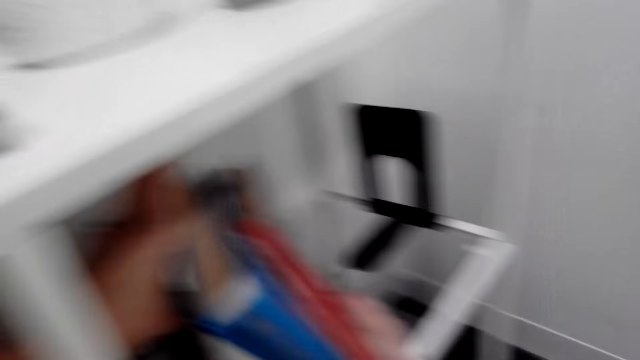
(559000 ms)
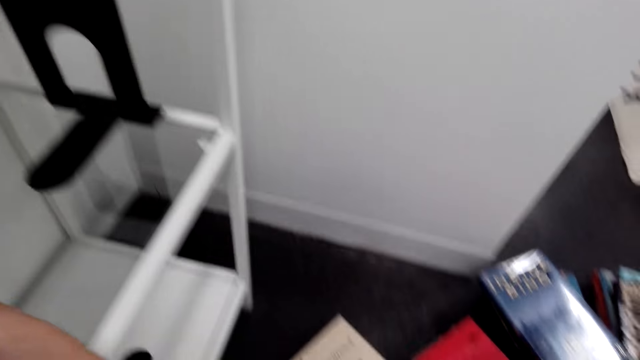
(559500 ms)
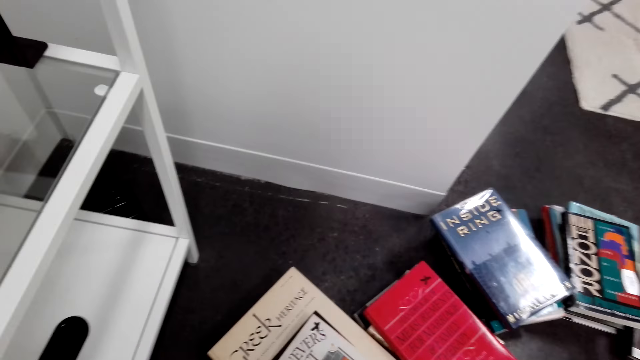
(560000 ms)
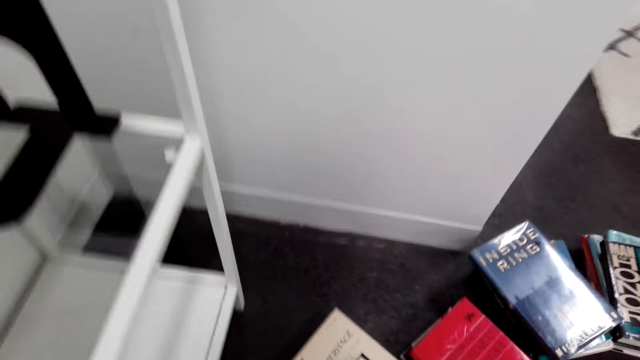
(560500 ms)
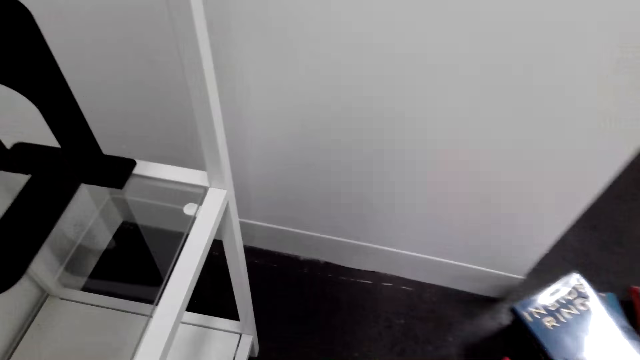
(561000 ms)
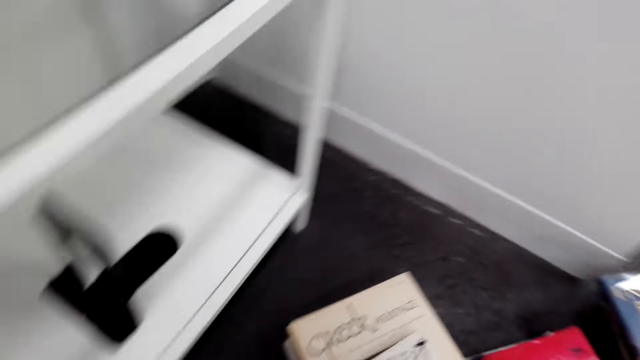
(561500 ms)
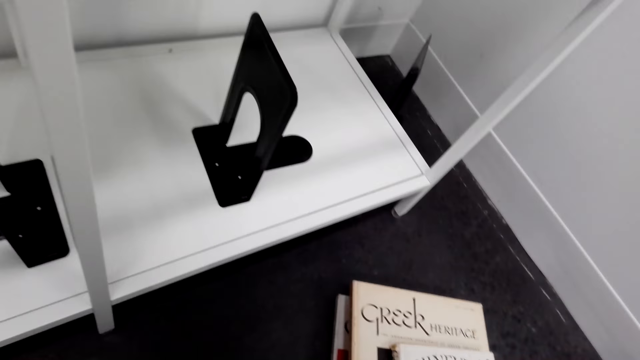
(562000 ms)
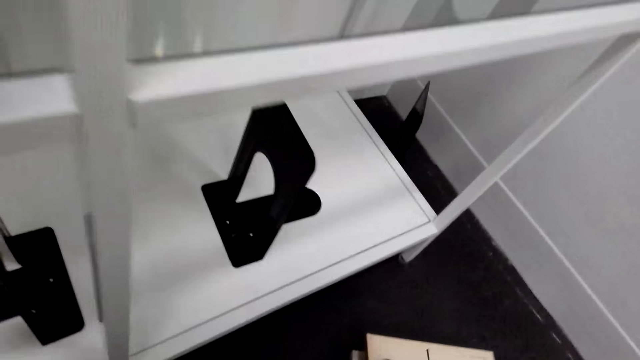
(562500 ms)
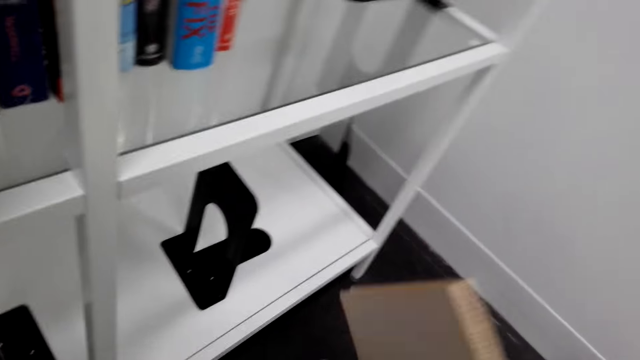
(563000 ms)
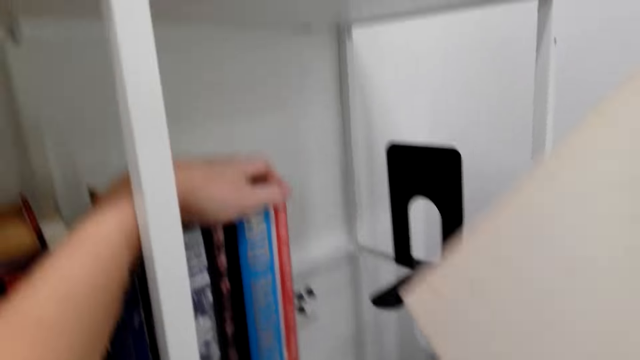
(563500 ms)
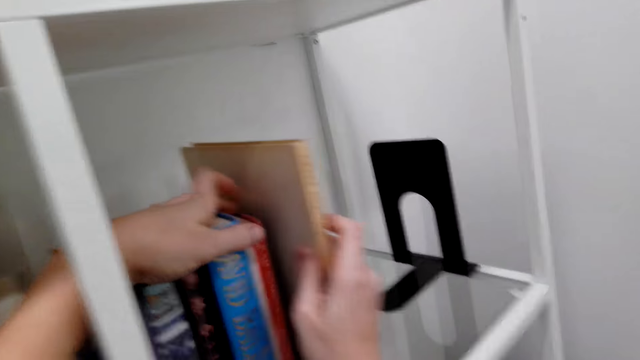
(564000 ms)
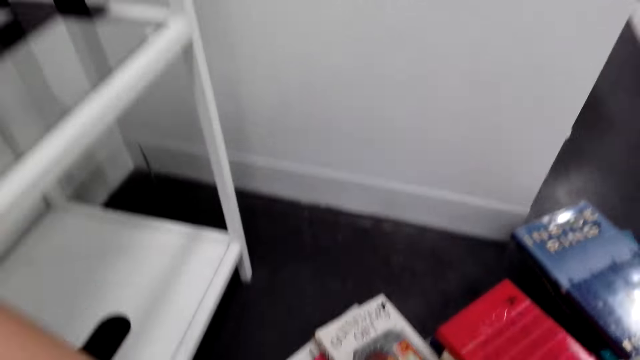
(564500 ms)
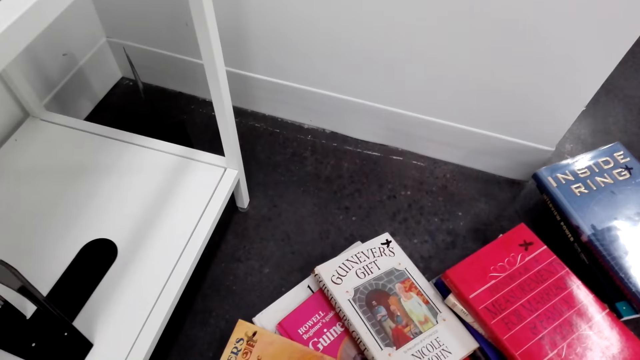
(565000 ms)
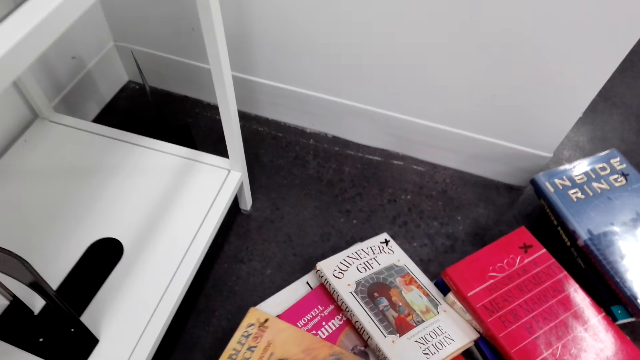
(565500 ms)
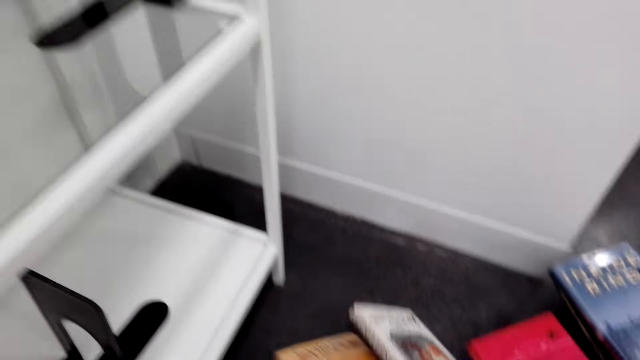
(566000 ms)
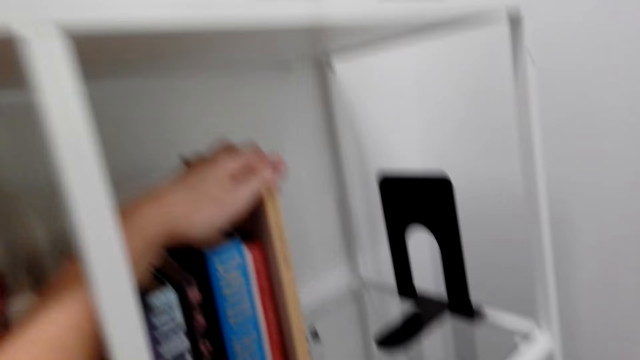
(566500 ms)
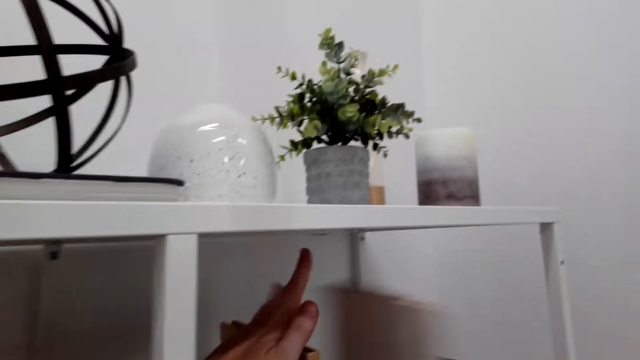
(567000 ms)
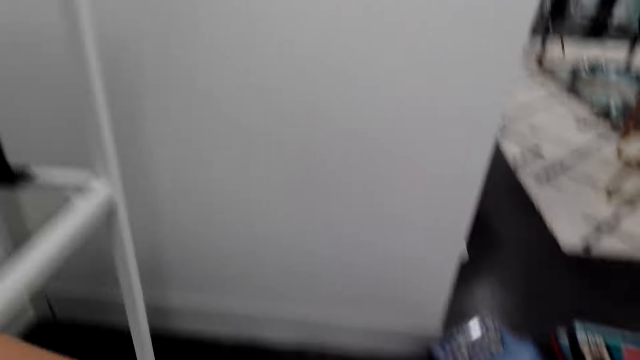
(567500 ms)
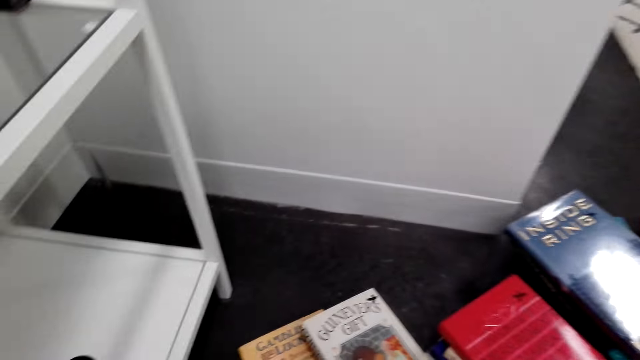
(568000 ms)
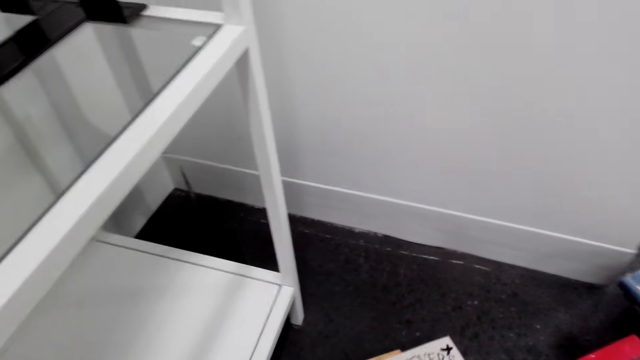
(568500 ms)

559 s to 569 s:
The camera wearer arranges the books in the shelf. They pick a book on the floor. They arrange the book in the shelf. They pick a book on the floor. They arrange the book in the shelf.

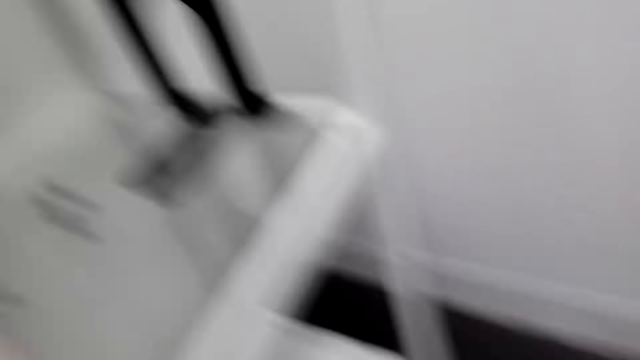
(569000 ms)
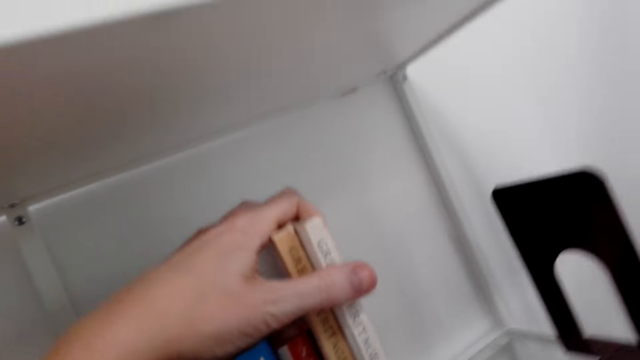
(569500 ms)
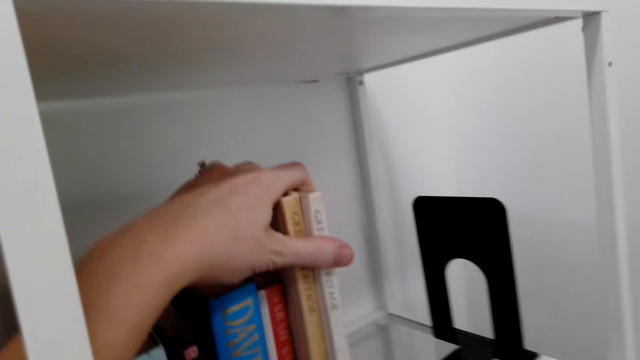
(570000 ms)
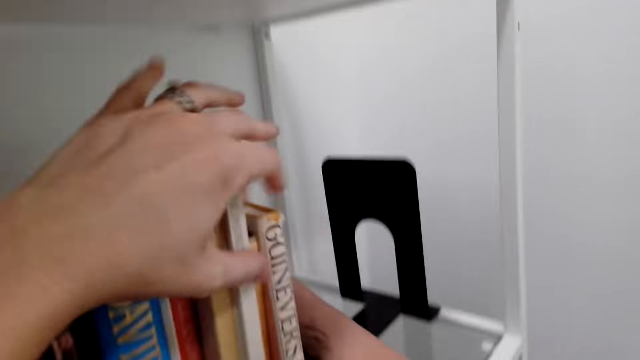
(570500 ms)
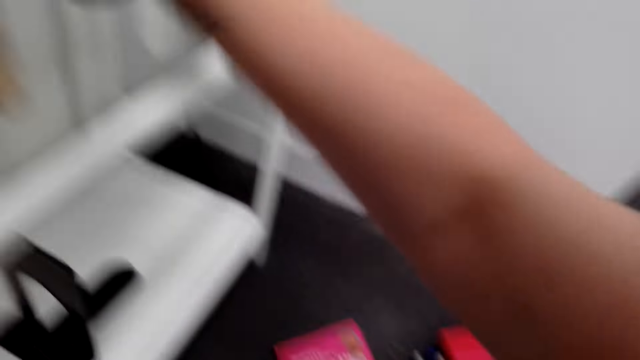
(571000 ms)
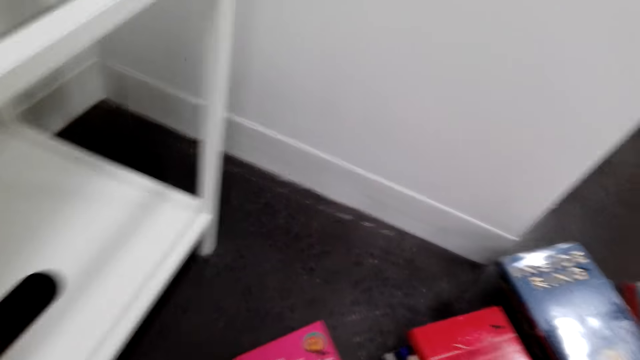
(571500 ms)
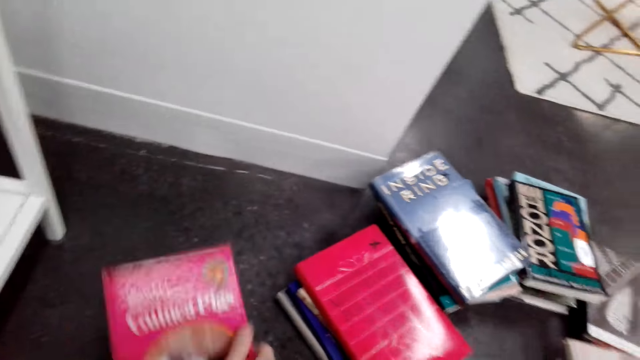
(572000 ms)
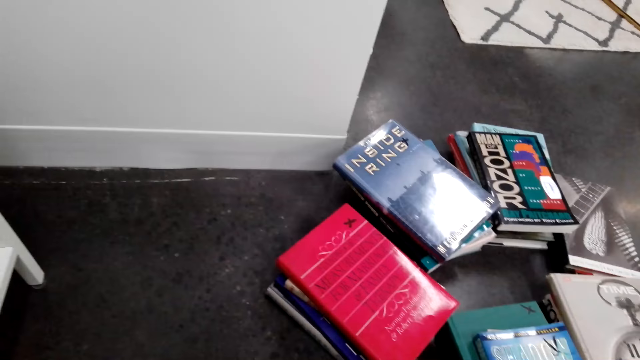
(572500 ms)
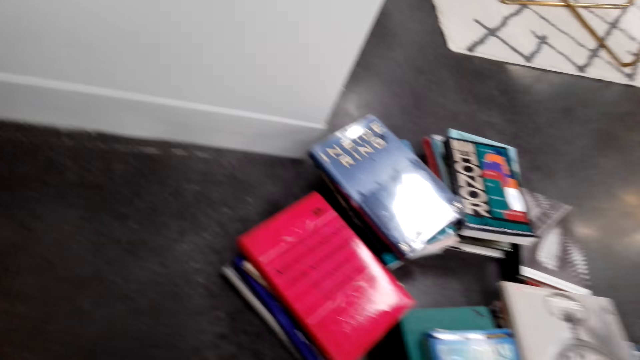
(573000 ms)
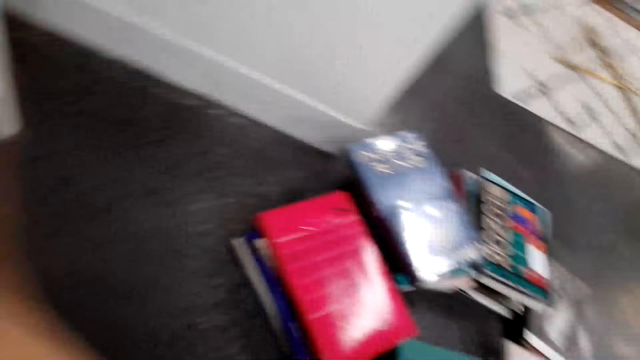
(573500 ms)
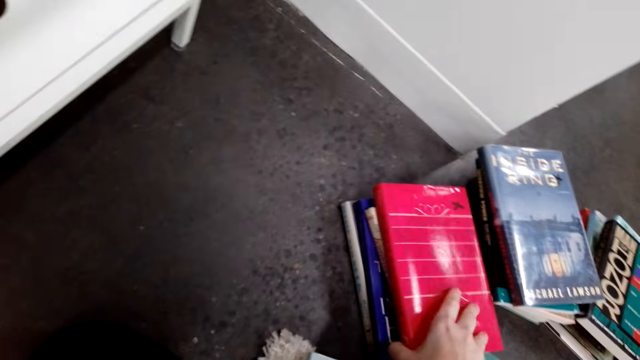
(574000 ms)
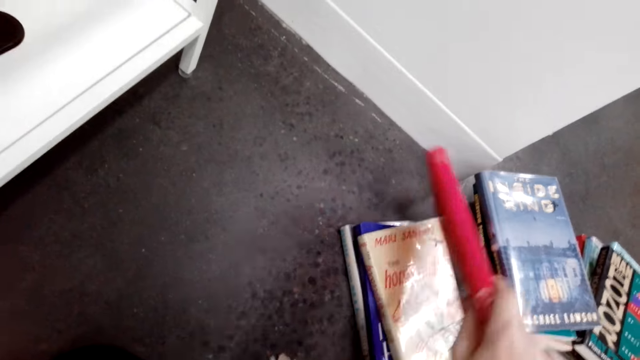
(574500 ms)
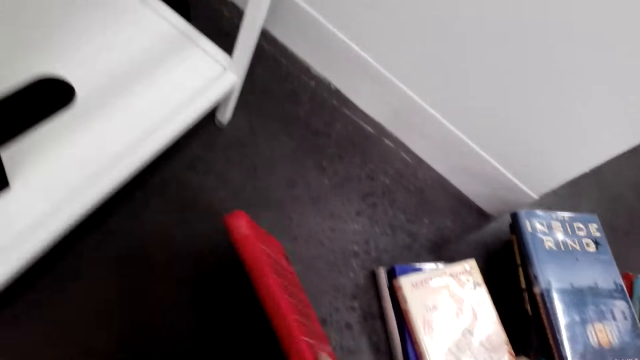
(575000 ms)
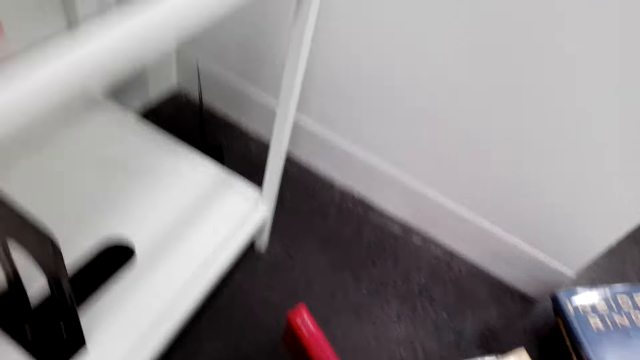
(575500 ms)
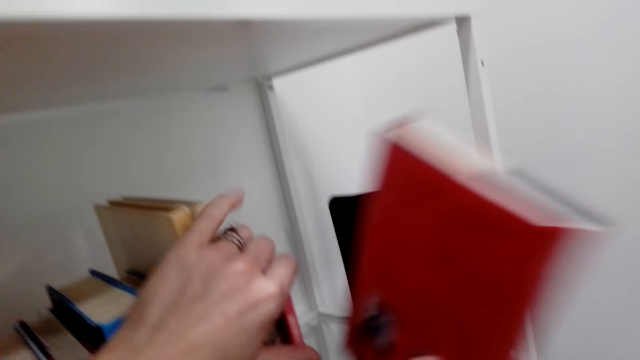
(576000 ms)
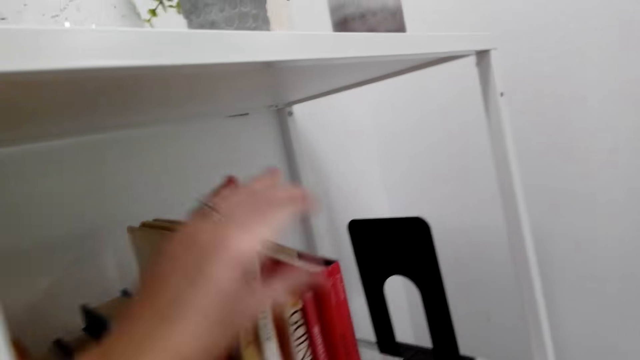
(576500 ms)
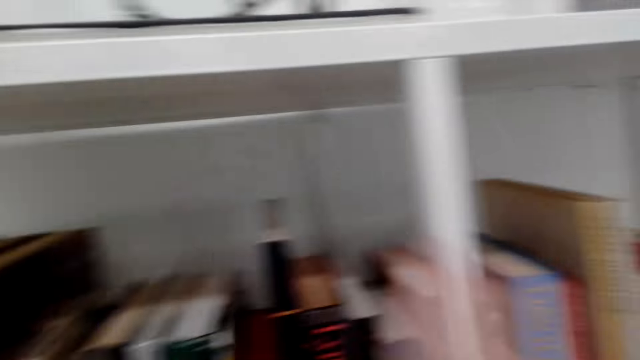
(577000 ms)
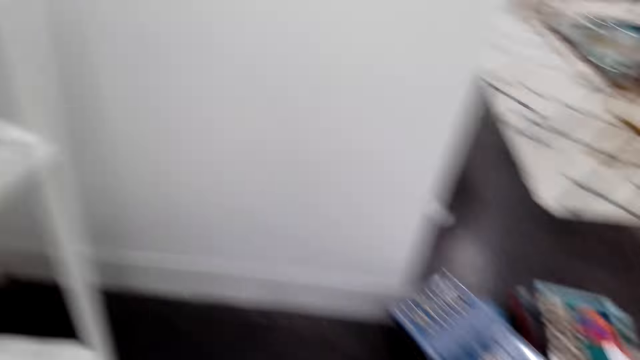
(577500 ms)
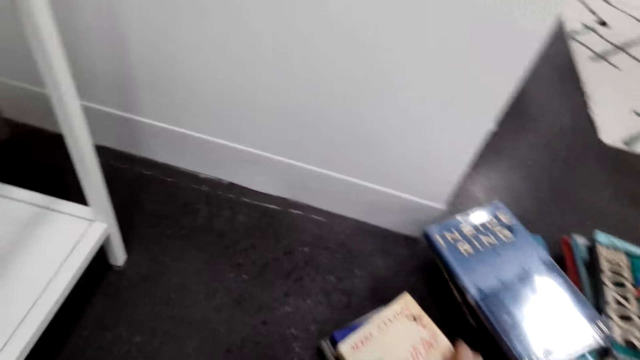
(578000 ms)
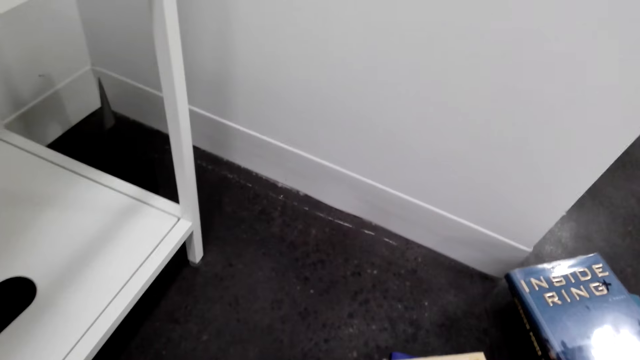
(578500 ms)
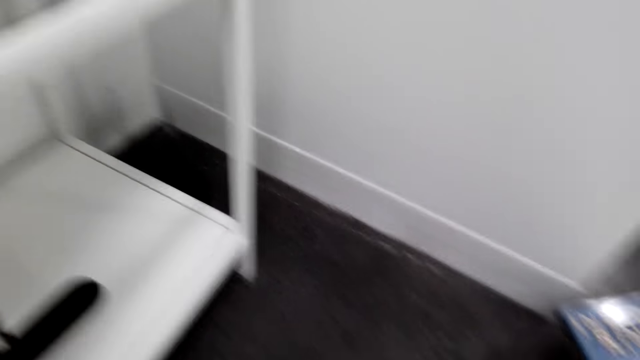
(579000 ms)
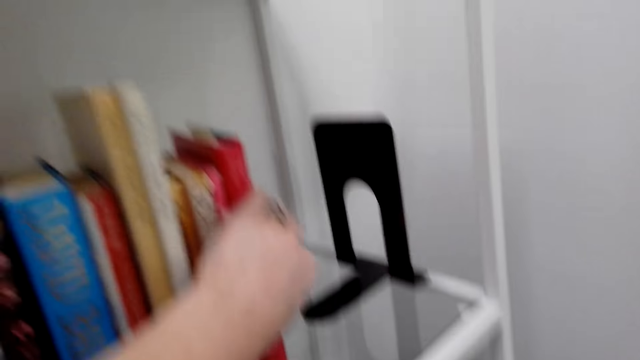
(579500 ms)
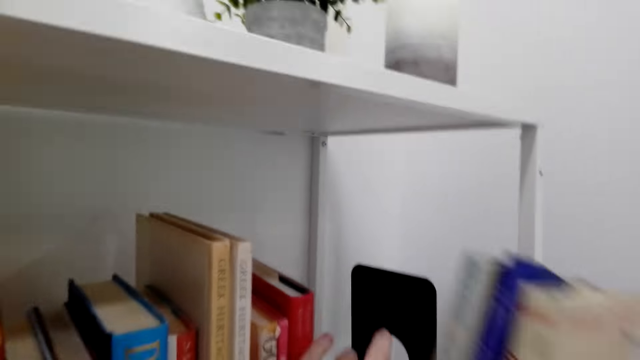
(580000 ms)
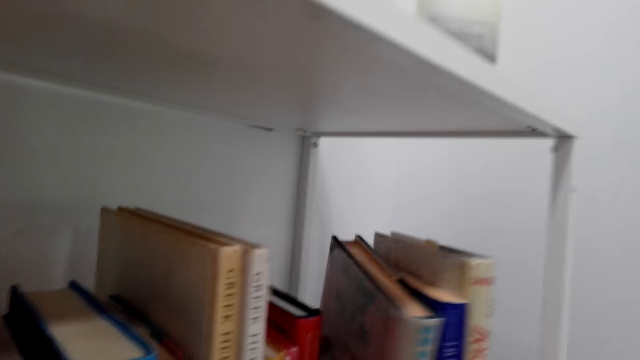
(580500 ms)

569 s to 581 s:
The camera wearer picks books on the floor. They arrange the books in the shelf. They pick a book on the floor. They arrange the book in the shelf. They pick a book on the floor. They hold the book on the floor. They arrange the book in the shelf. They look around. They pick books on the floor. They arrange the books in the shelf.
